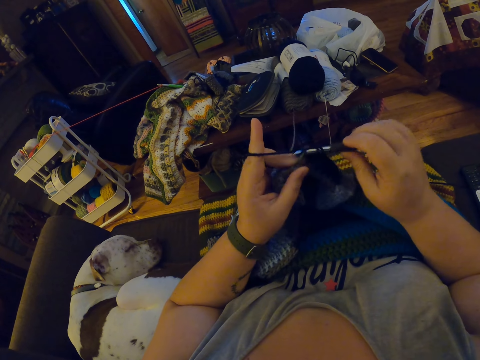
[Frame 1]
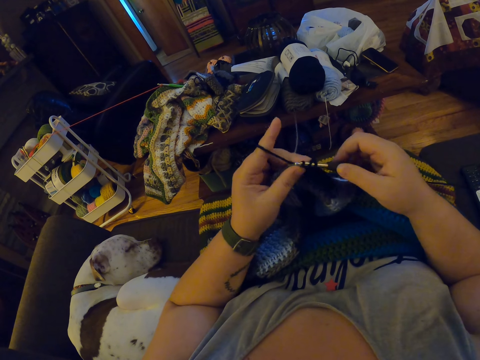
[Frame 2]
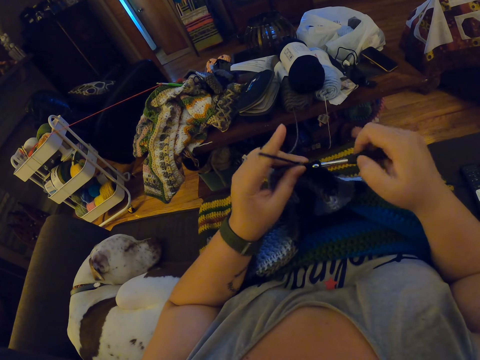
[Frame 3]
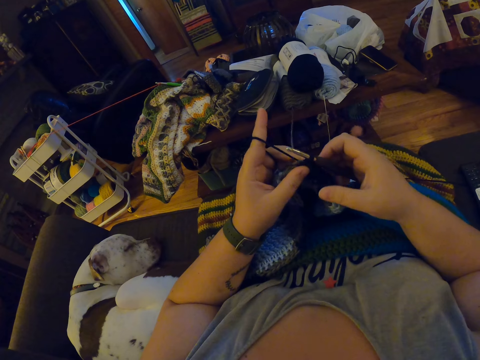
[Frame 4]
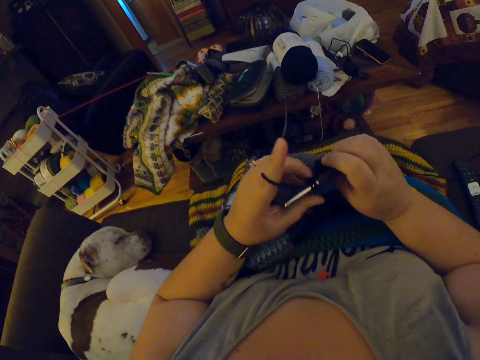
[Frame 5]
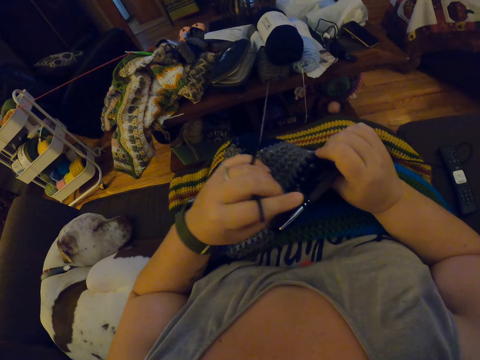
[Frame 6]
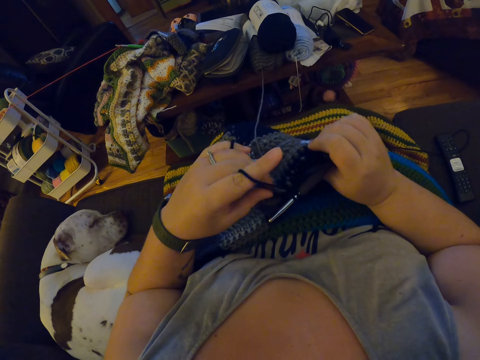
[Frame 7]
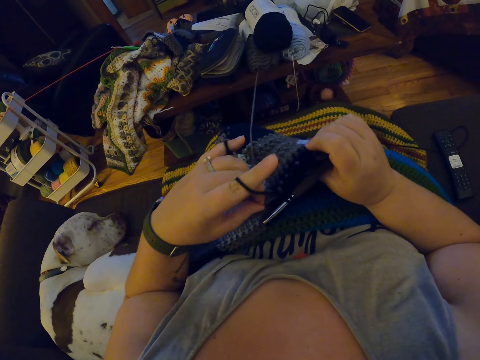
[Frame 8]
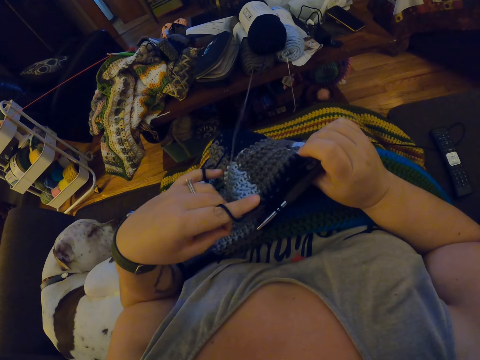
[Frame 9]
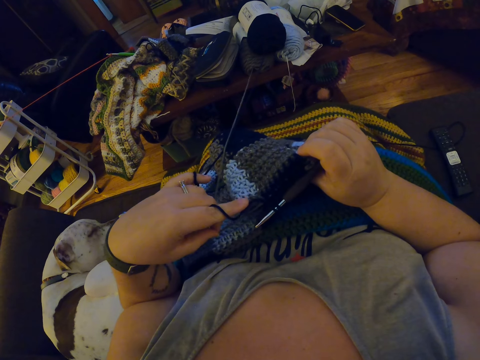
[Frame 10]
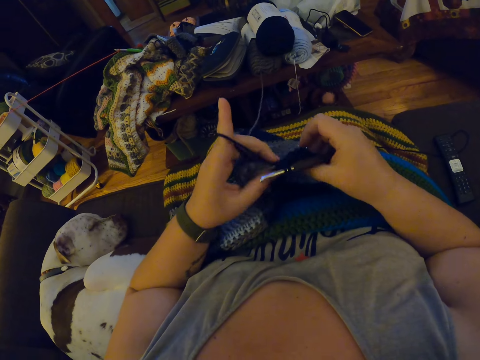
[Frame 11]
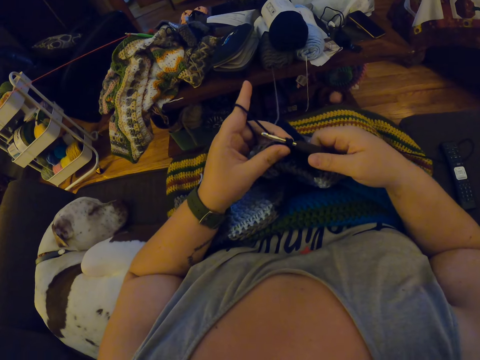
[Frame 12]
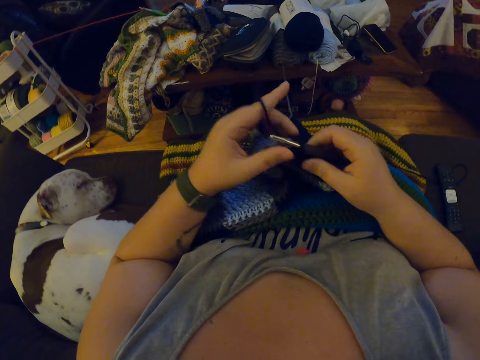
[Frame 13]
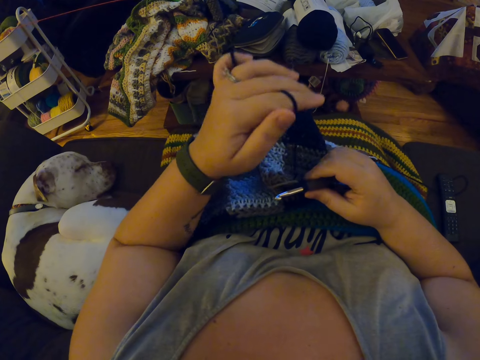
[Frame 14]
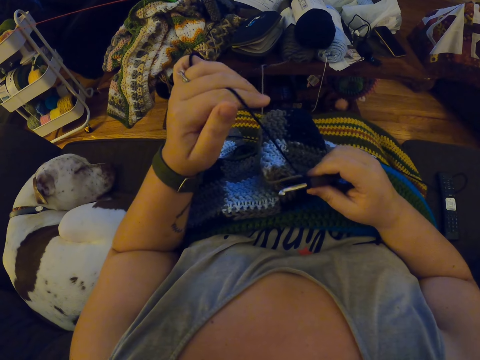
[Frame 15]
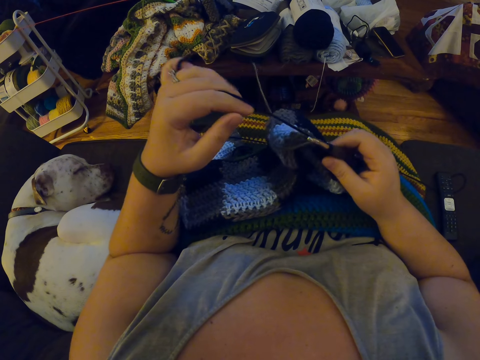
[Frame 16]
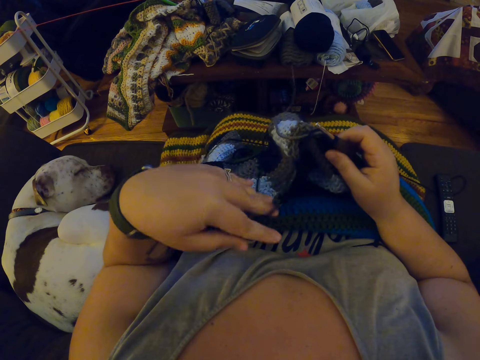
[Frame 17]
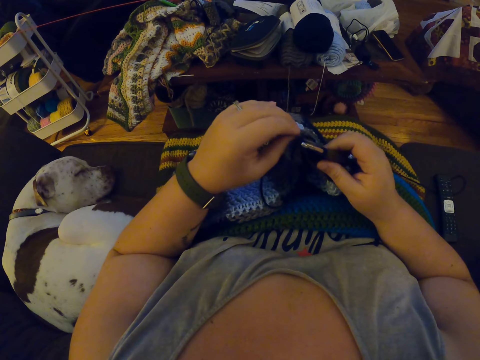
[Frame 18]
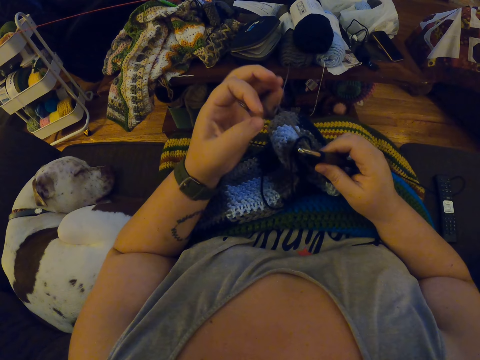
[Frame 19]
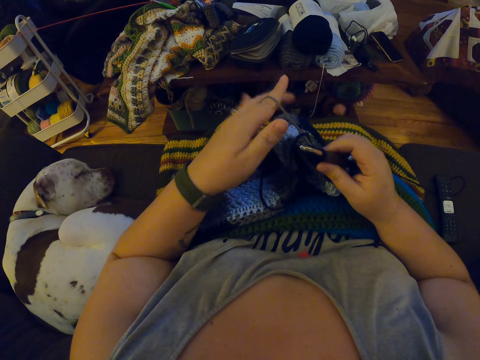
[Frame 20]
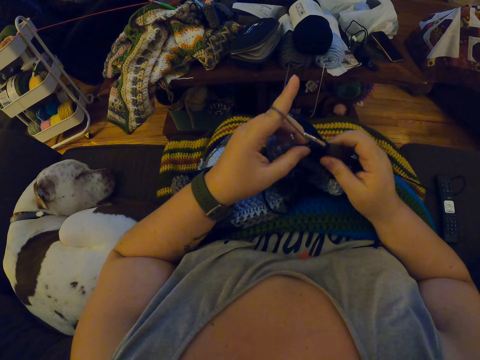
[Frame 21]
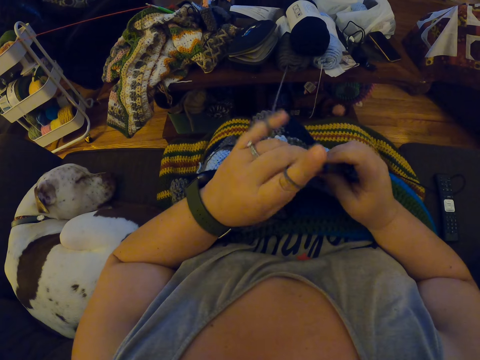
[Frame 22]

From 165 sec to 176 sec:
The camera wearer examines the crochet. She unhangs the black yarn from her left fingers. She hangs the grey yarn on her left pinky finger. She hangs the grey yarn on her left index finger.

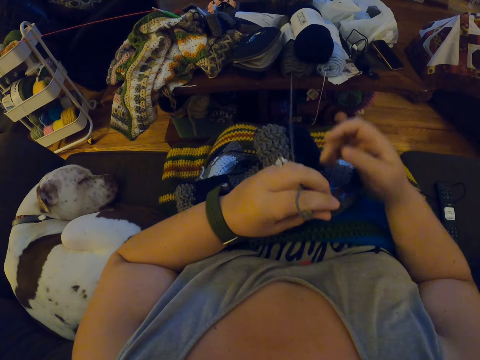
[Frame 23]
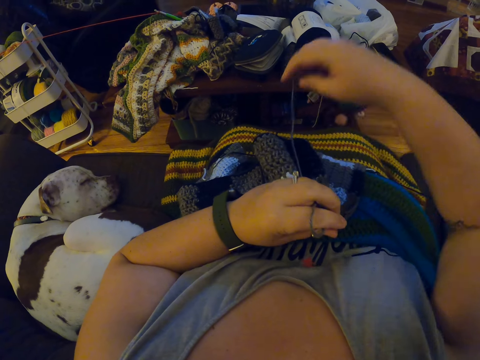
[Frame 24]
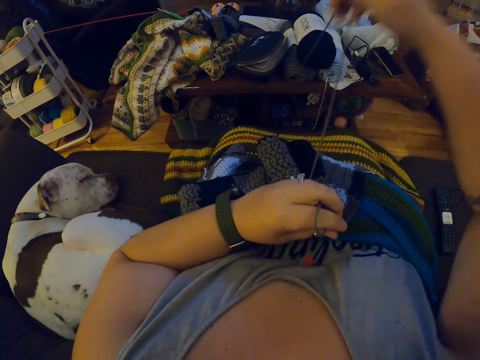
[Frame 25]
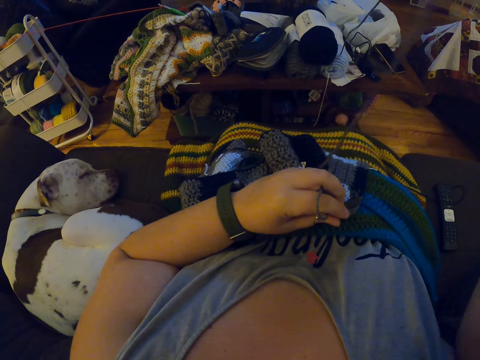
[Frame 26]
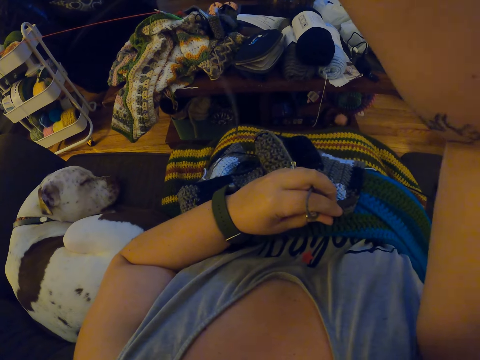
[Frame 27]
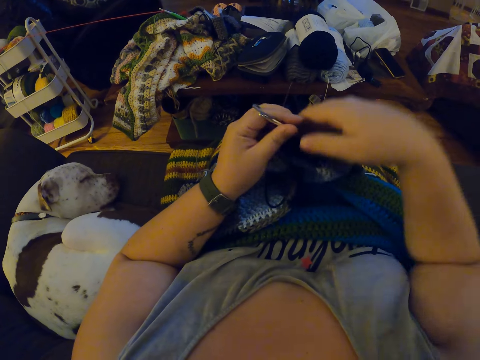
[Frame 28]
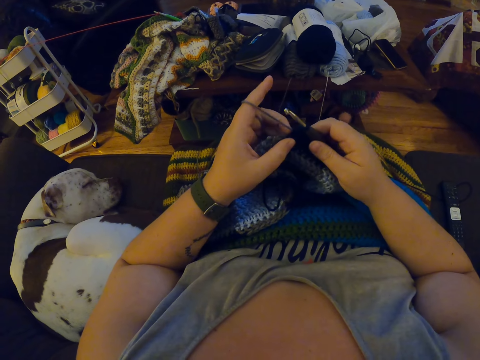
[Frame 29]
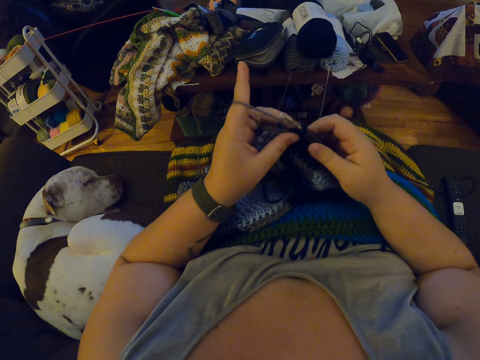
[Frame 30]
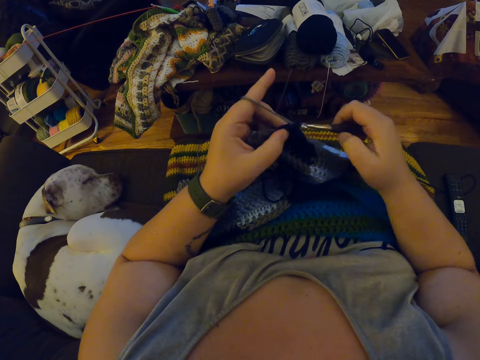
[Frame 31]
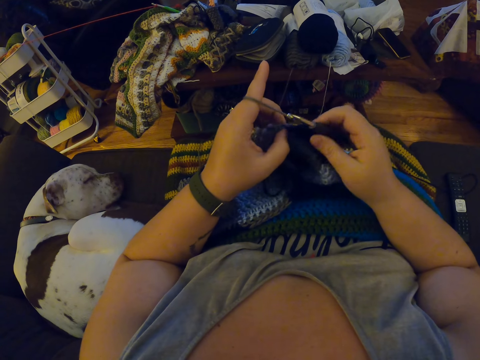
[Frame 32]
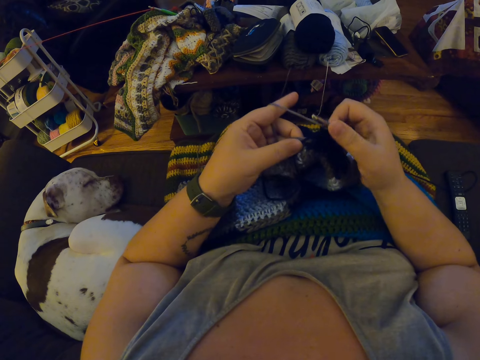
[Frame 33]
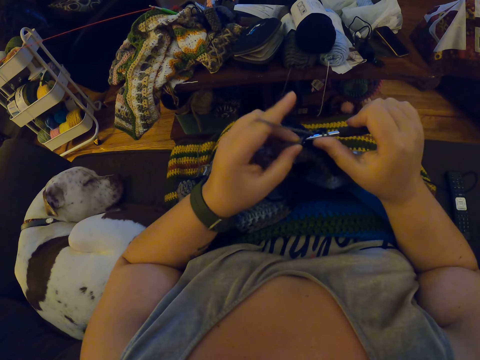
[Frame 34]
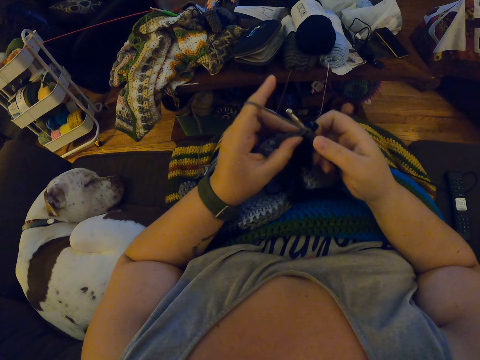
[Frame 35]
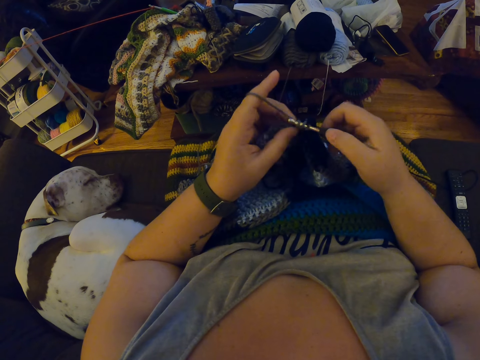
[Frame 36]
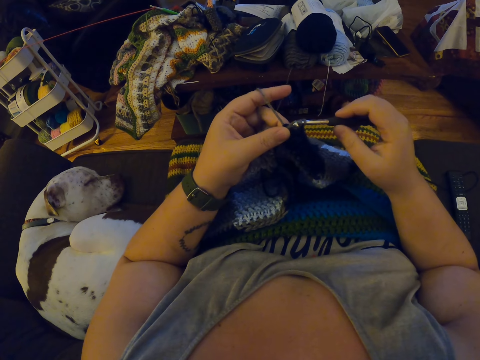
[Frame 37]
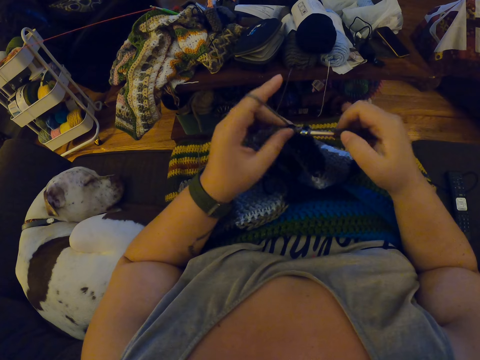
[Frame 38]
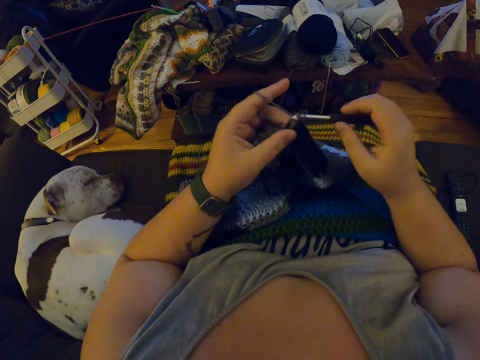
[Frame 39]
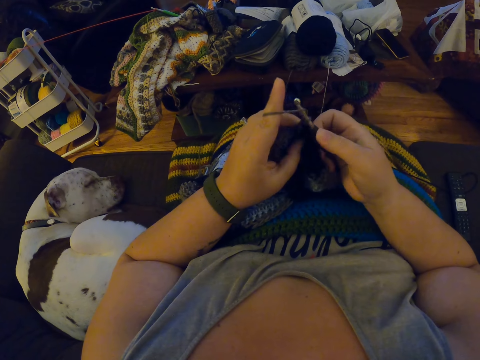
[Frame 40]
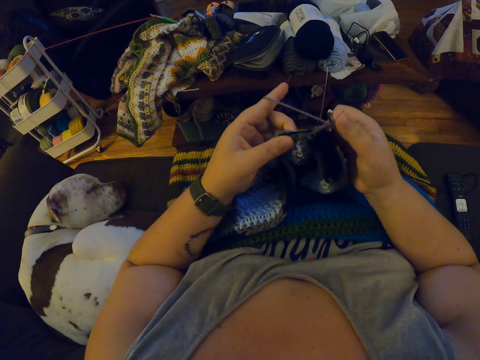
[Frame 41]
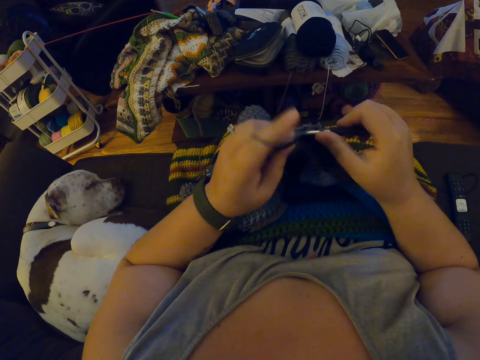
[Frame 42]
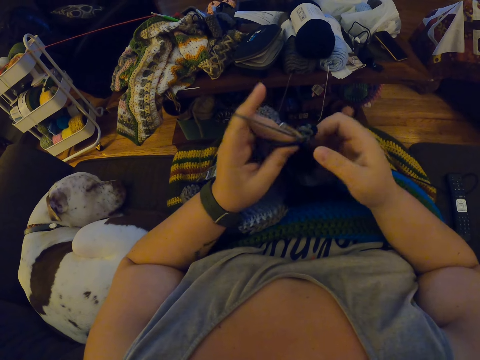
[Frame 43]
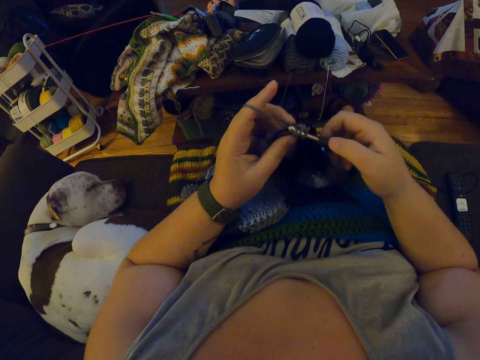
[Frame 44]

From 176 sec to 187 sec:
The camera wearer passes the crochet hook to her left hand. They draw the grey yarn. They straighten the fabric. They hold the crochet hook with his right hand. They crochet the grey yarn with the crochet hook. They knit the fabric.

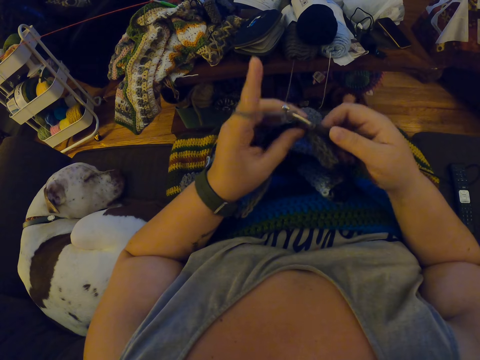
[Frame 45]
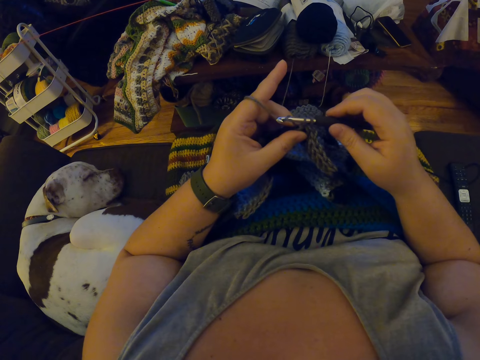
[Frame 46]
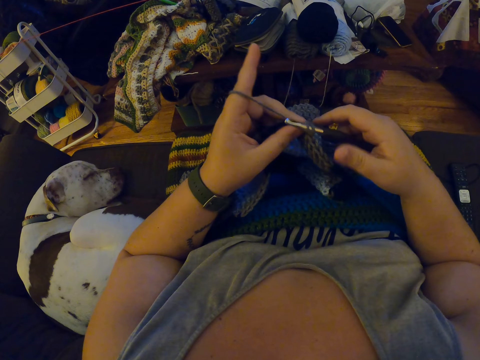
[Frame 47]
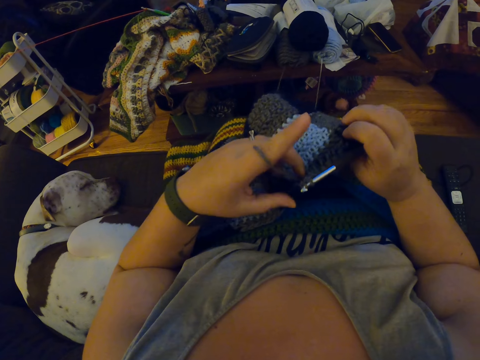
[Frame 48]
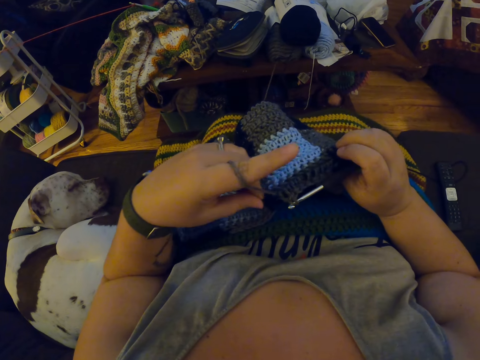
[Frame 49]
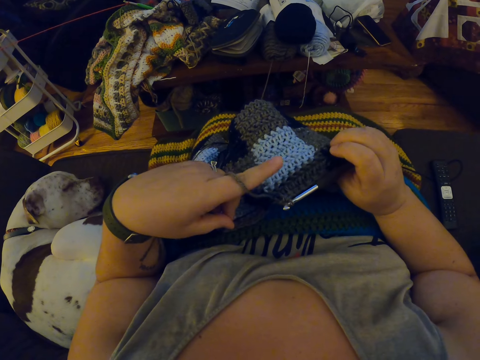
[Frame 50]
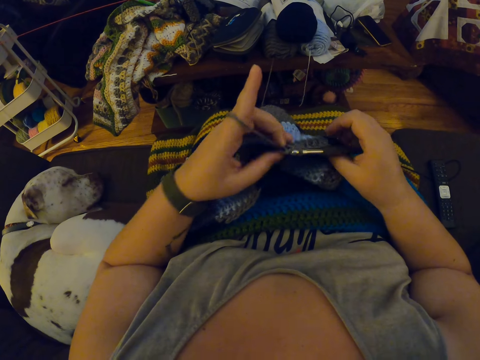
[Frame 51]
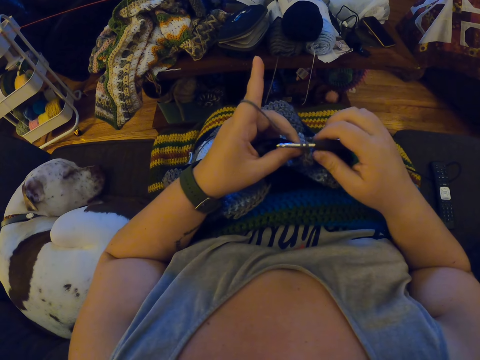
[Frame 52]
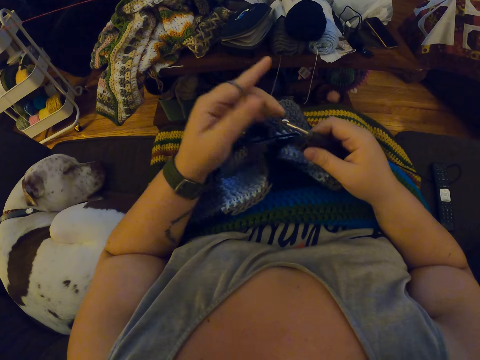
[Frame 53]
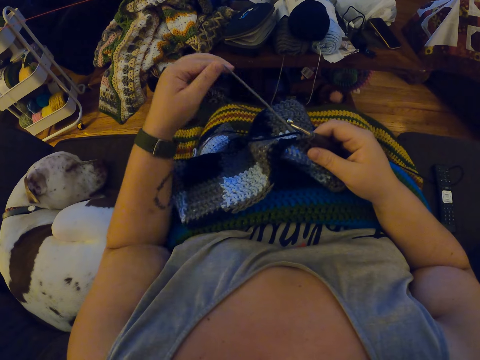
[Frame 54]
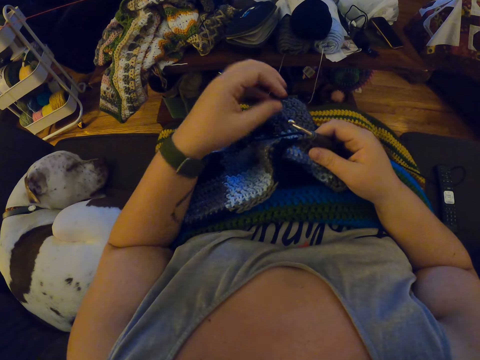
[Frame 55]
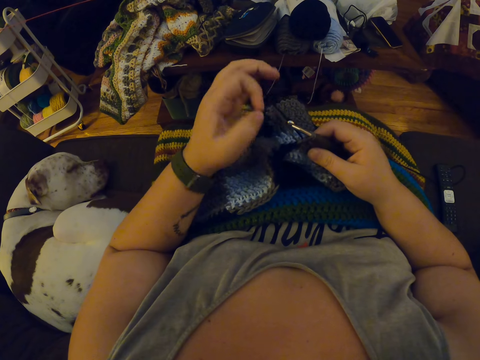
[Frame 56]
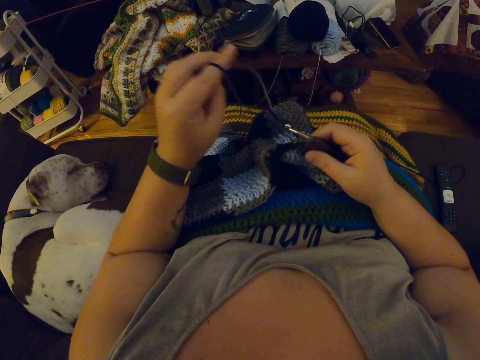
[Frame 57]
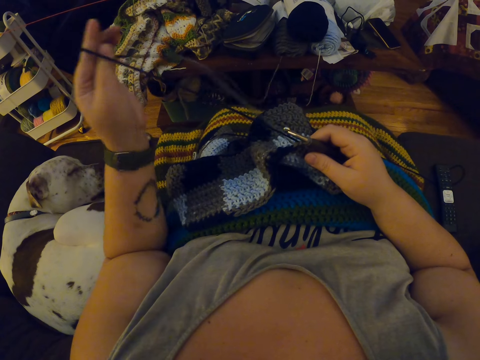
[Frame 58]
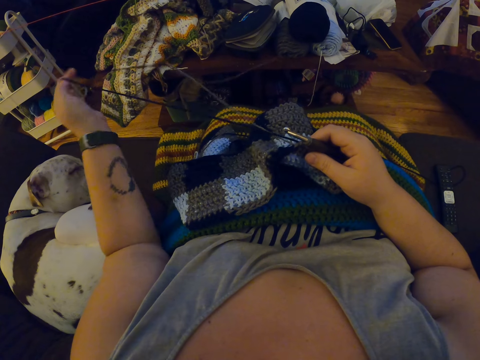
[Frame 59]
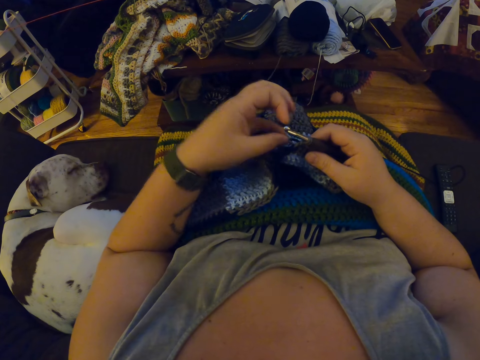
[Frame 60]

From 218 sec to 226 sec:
The camera wearer examines the crochet. She turns the fabric. She unhangs the grey yarn from her left index finger. She hangs the black yarn on her left pinky finger. She hangs the black yarn on her left index finger.
